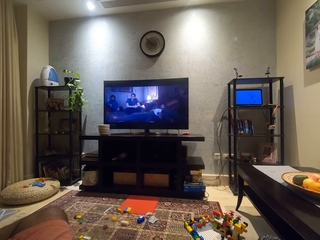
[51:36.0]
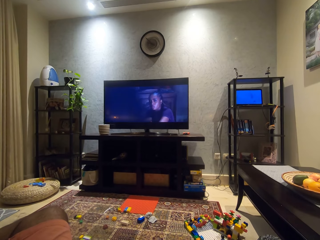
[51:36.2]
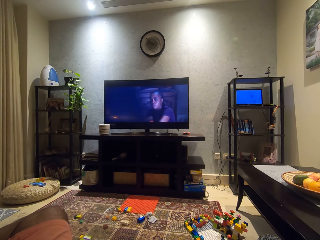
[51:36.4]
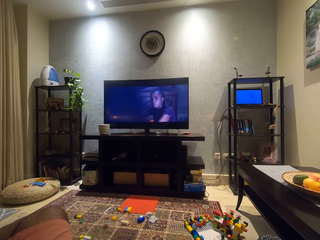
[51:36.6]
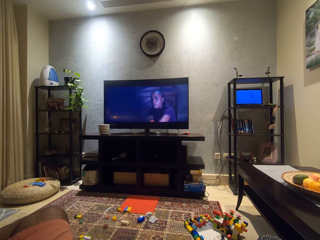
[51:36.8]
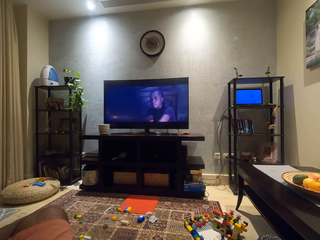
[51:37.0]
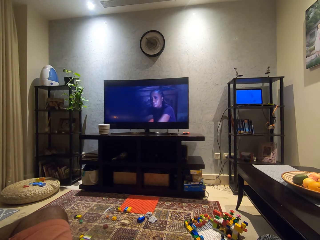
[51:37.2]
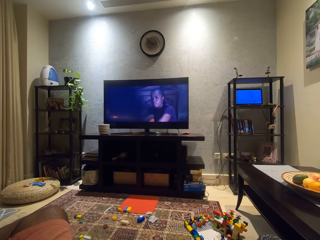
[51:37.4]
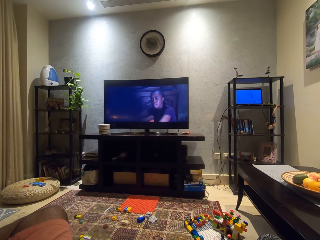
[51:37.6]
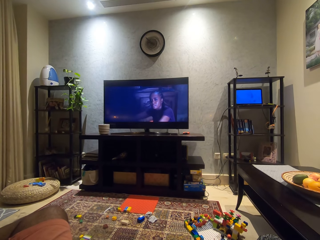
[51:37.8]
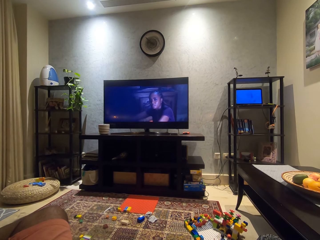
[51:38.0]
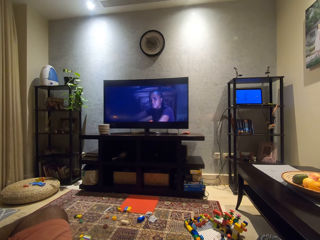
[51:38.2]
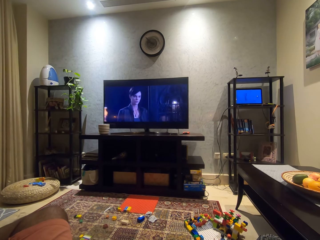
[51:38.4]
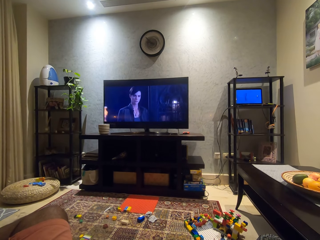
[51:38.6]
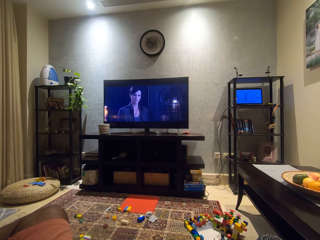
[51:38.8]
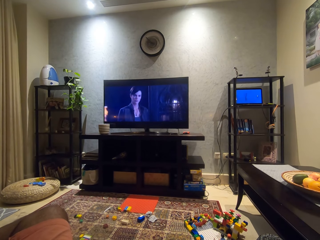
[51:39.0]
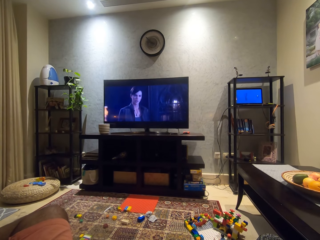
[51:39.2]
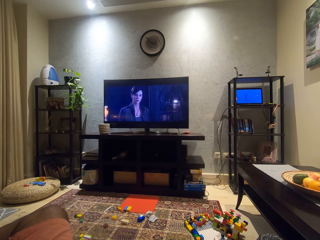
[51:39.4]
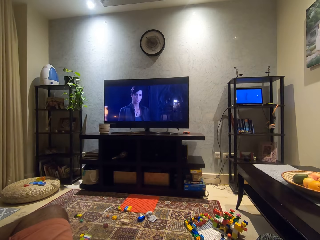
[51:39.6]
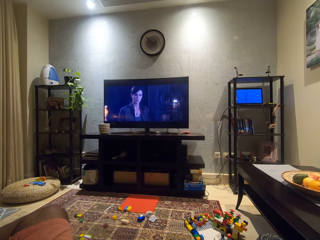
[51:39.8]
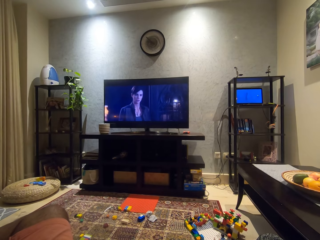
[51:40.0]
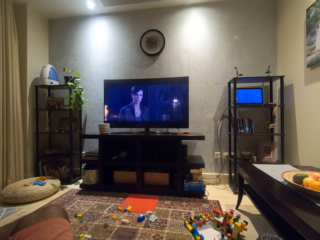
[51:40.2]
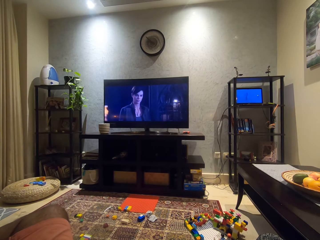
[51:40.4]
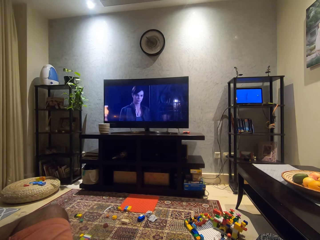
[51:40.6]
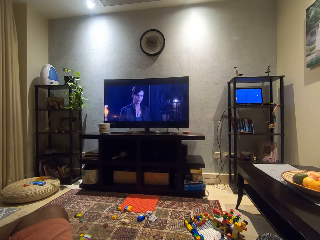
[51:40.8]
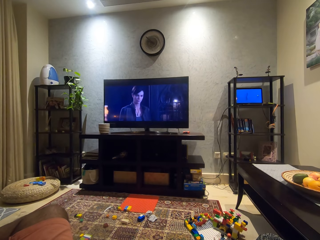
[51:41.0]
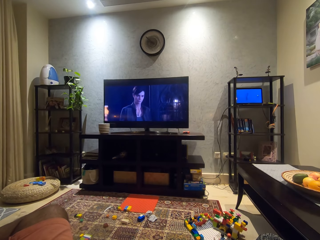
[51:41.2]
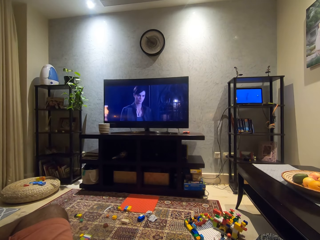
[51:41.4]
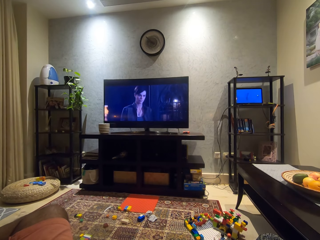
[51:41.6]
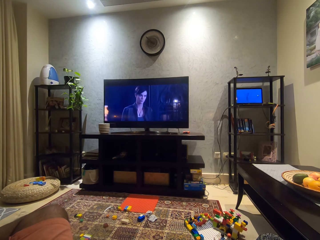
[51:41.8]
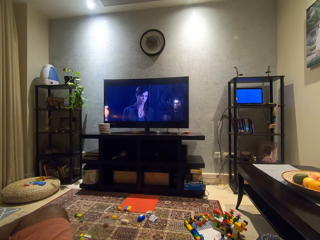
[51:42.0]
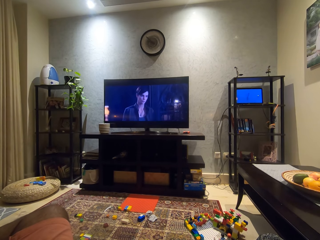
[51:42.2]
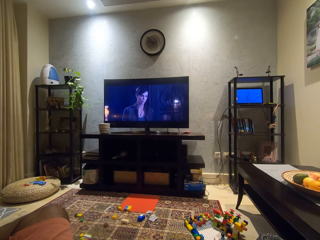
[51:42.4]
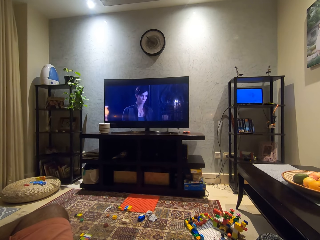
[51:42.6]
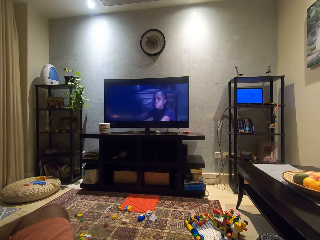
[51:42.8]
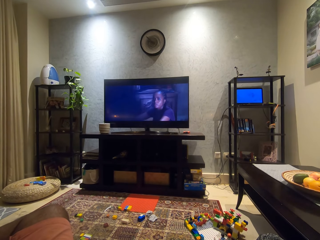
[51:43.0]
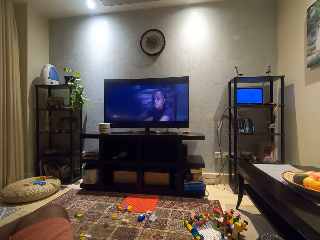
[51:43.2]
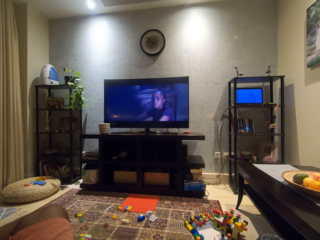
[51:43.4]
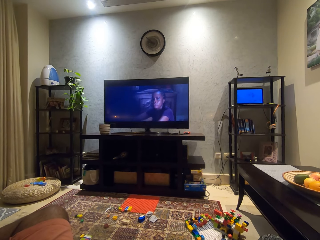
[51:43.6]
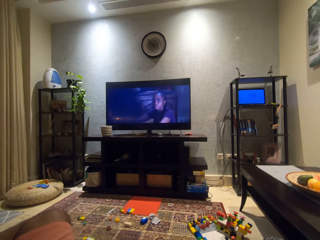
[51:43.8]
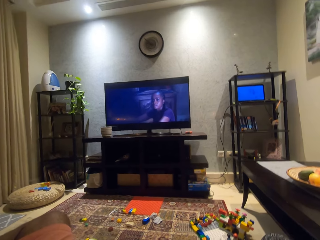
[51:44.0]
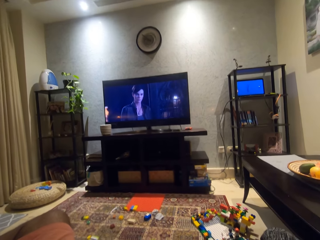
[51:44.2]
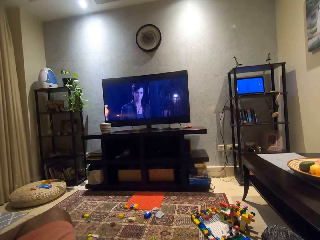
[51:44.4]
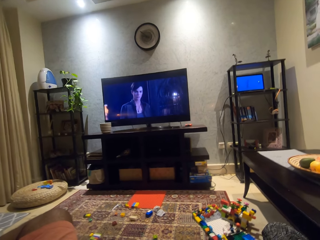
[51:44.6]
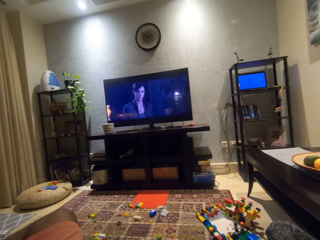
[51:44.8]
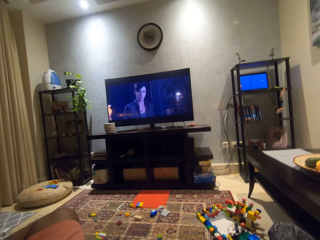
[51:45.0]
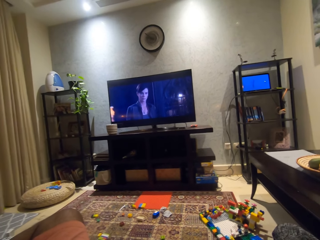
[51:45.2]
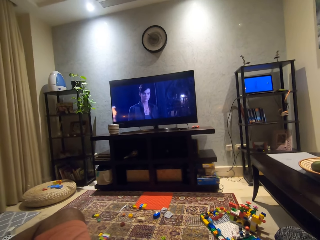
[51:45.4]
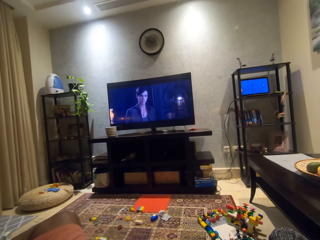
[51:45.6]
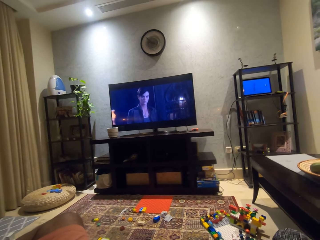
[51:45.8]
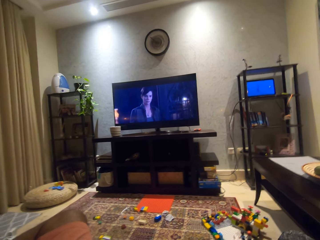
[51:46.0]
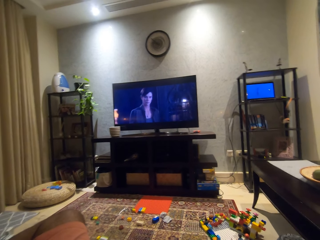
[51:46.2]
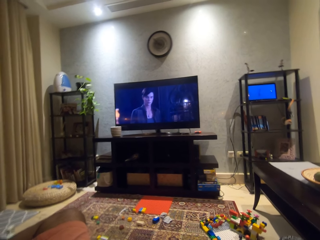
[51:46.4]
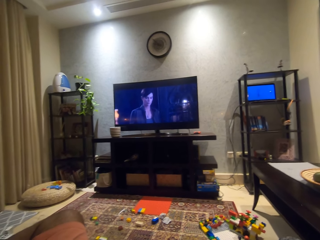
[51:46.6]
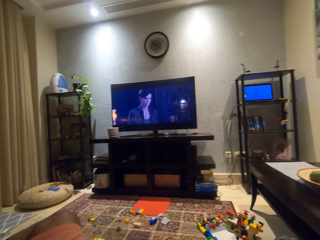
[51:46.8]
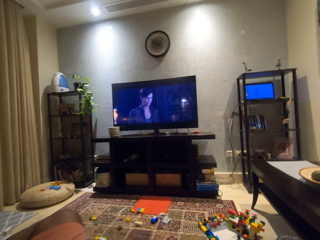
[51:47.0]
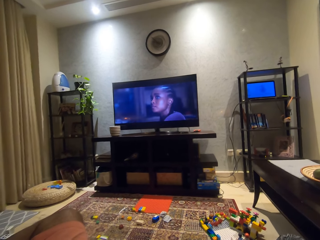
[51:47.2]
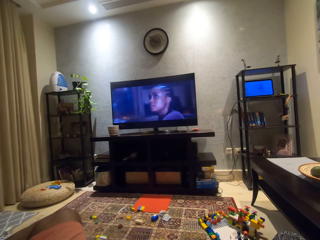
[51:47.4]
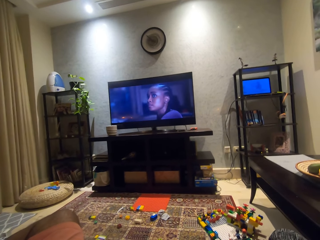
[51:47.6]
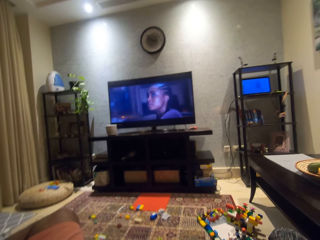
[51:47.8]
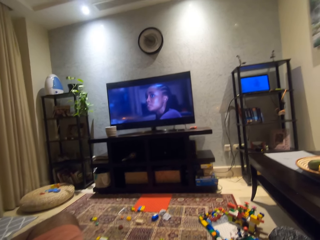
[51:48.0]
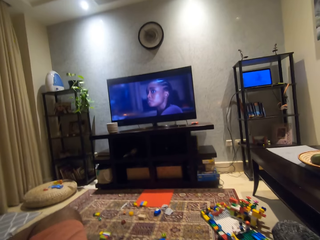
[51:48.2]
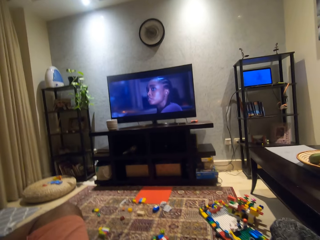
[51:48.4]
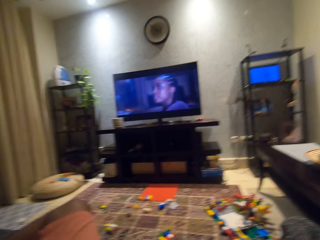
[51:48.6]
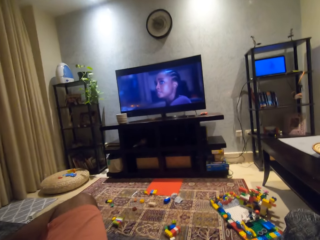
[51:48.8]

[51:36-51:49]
The camera wearer watches a television. He looks around a room.

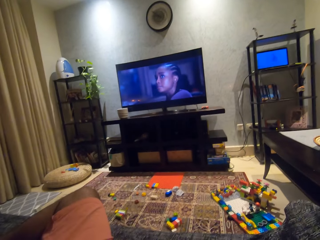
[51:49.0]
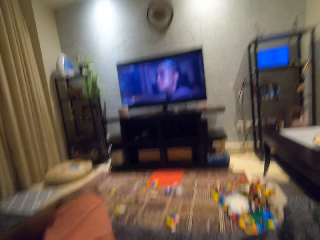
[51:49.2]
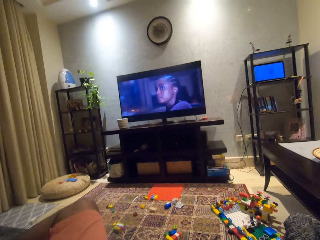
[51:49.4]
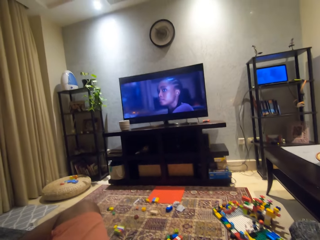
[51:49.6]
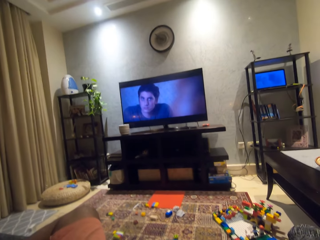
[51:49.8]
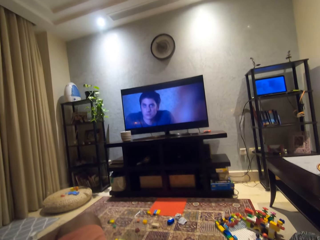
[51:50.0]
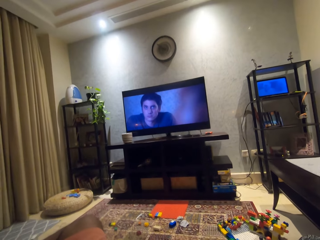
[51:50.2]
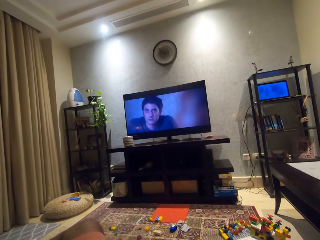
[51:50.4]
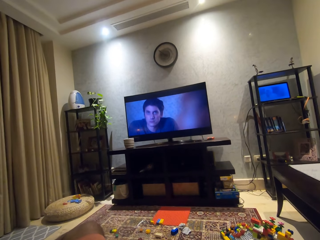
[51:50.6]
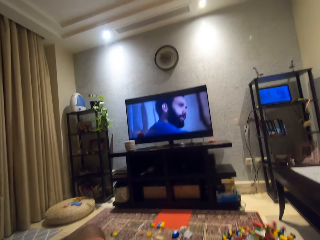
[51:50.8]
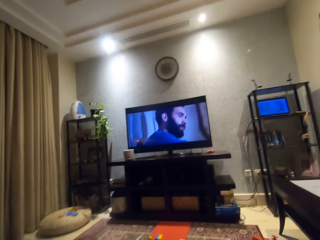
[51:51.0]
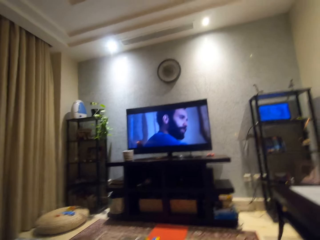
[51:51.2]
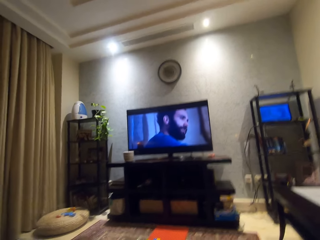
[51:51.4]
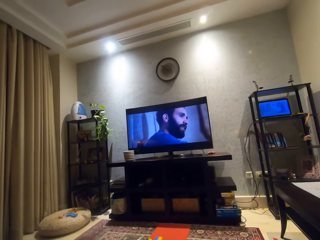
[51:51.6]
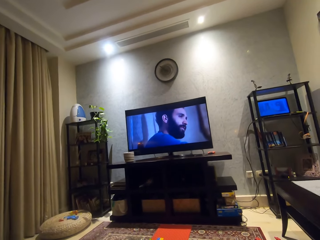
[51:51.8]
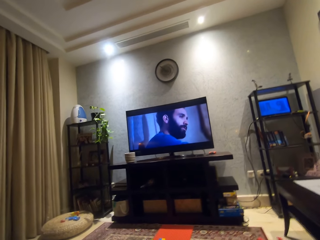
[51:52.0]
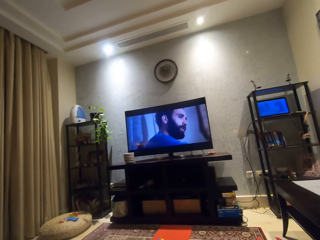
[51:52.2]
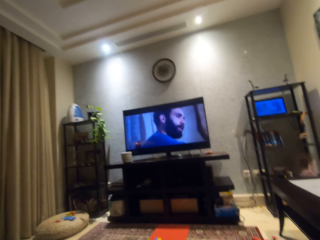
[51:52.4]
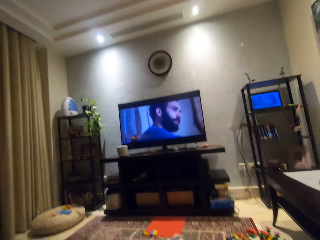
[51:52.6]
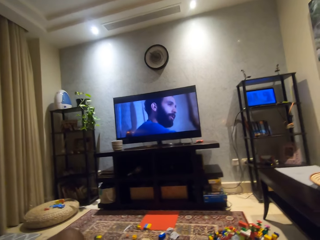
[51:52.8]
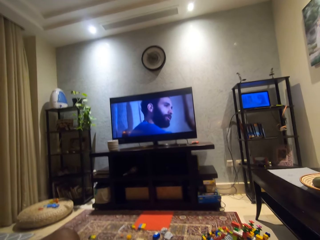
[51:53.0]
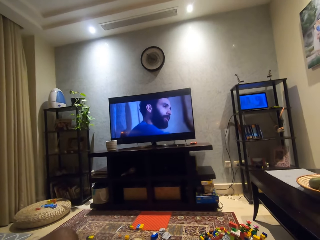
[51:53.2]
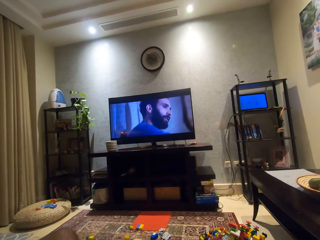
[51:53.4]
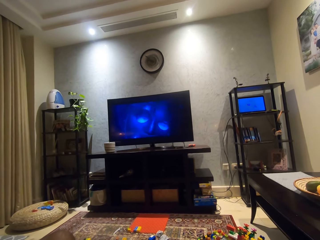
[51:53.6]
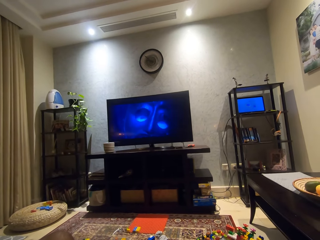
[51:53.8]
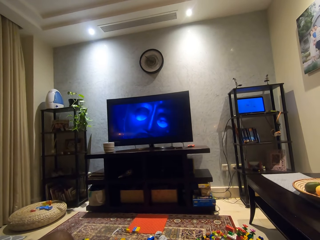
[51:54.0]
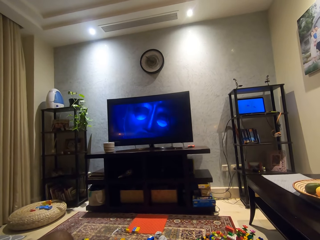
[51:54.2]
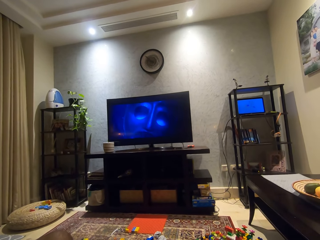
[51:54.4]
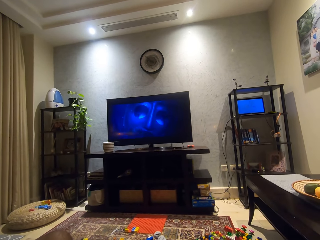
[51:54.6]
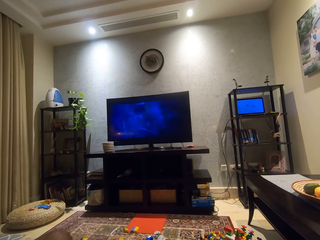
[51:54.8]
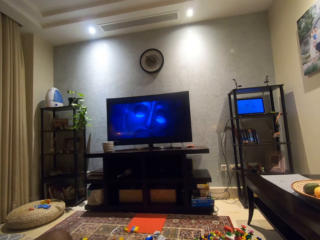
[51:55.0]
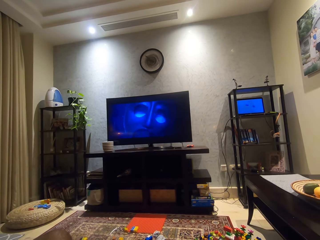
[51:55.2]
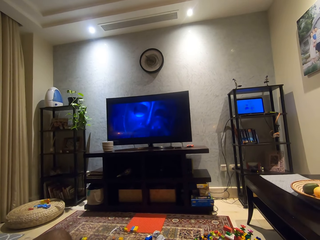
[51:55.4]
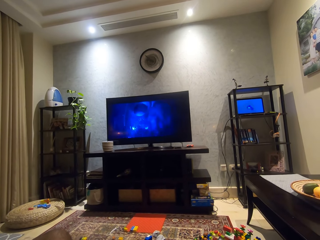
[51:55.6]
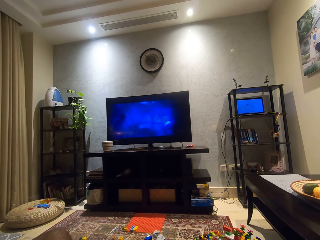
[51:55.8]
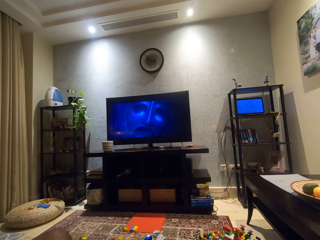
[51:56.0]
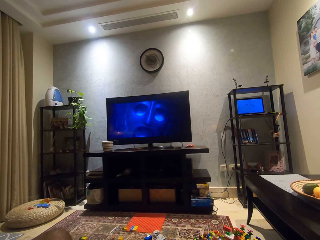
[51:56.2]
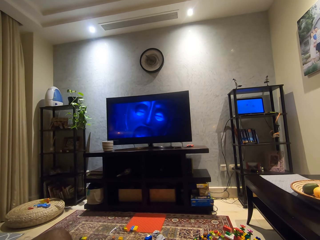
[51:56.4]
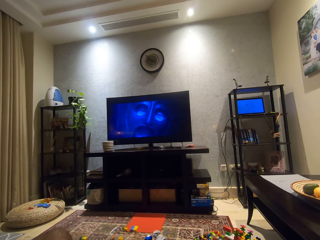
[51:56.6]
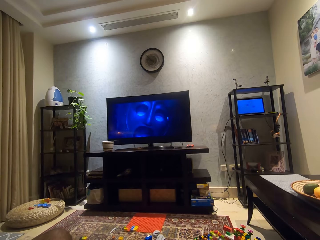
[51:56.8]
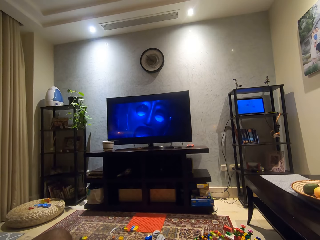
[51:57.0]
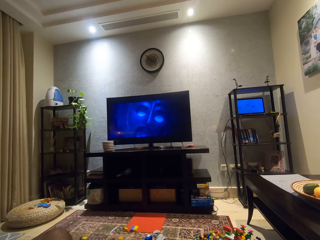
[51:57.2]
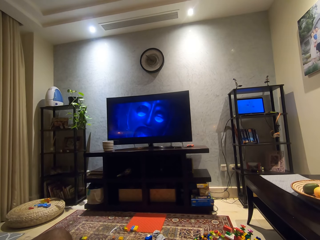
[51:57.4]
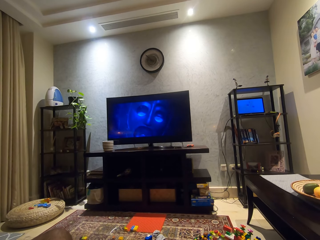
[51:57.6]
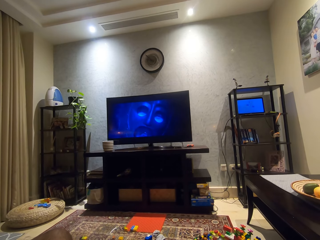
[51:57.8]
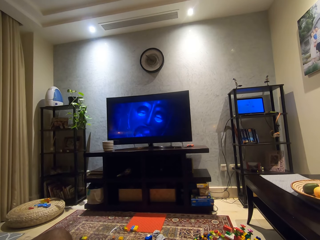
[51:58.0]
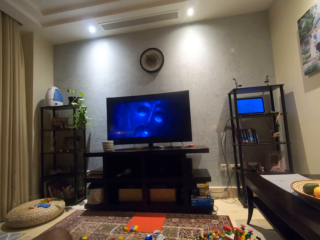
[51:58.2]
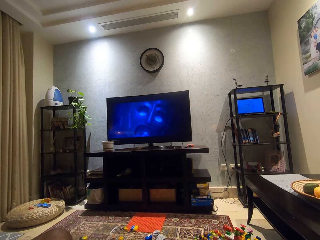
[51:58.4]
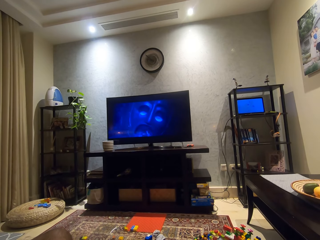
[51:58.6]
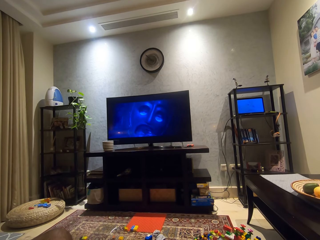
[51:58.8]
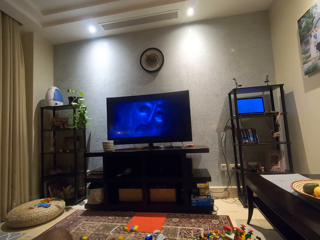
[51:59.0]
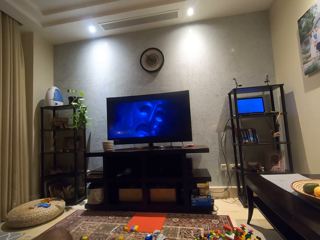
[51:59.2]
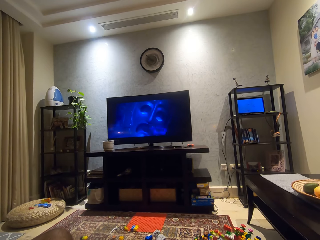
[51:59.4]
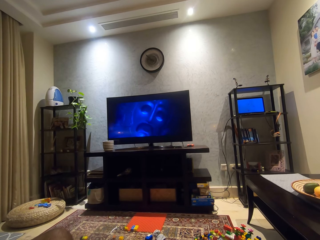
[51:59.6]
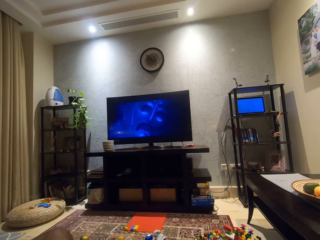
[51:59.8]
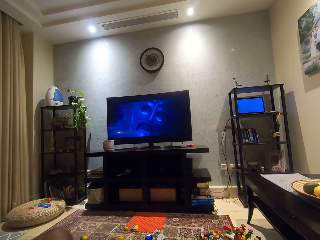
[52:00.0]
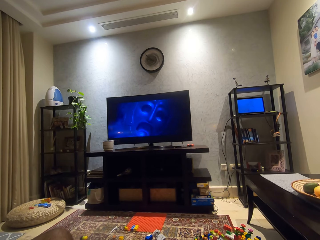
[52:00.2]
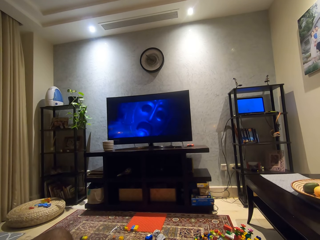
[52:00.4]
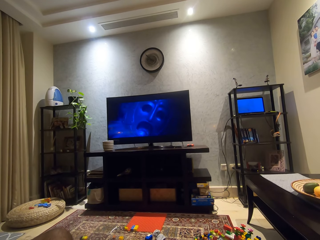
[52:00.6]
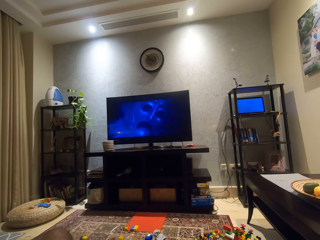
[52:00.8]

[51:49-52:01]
The camera wearer adjusts a camera with his hands. He looks around a room. He watches a television.
